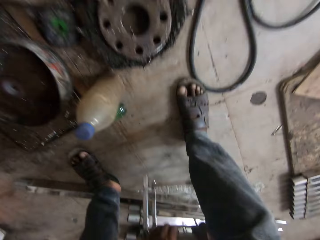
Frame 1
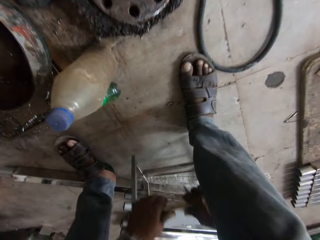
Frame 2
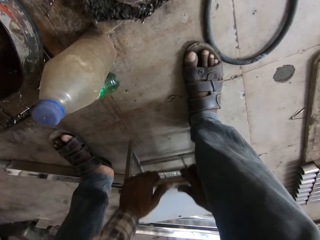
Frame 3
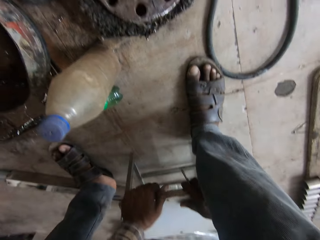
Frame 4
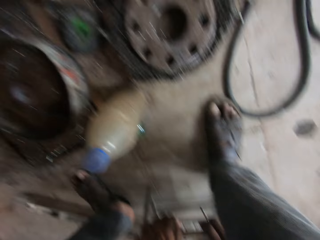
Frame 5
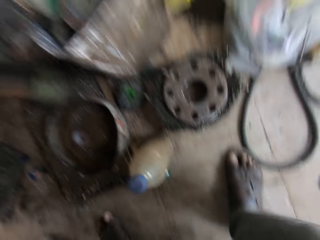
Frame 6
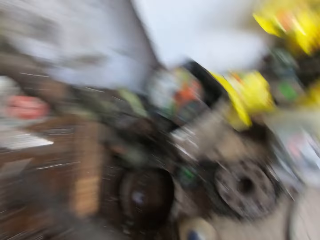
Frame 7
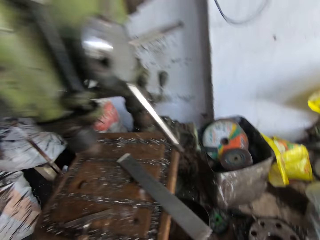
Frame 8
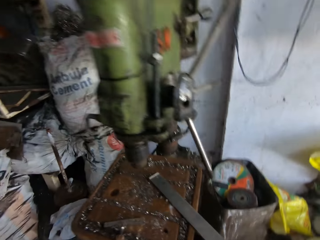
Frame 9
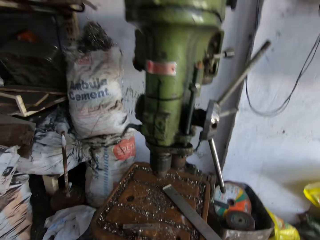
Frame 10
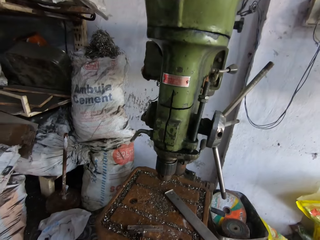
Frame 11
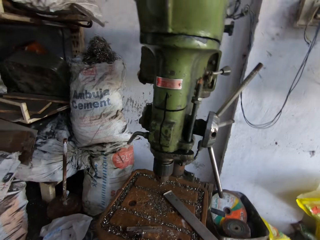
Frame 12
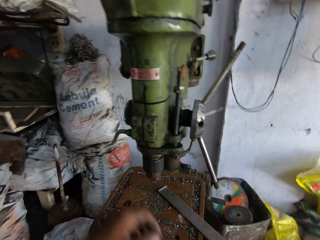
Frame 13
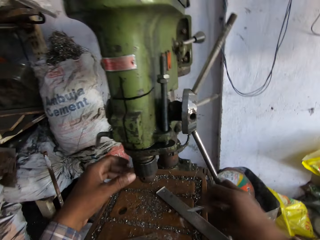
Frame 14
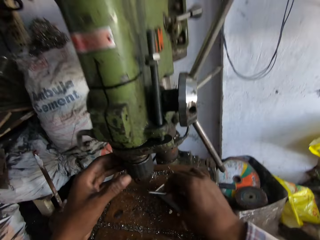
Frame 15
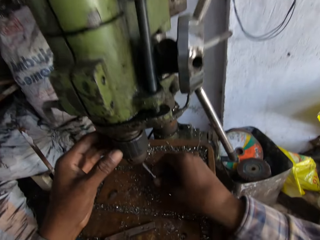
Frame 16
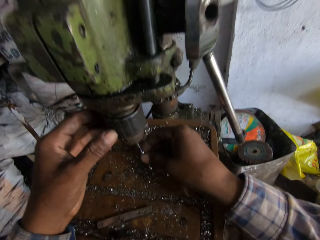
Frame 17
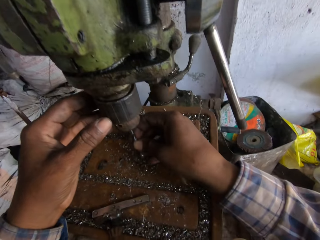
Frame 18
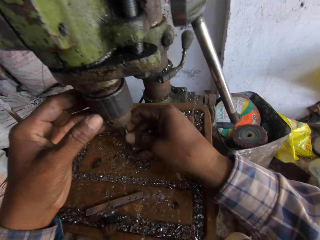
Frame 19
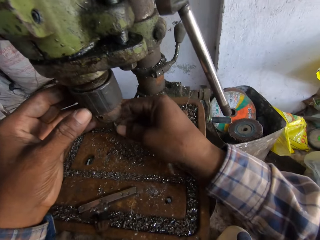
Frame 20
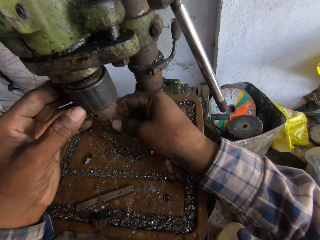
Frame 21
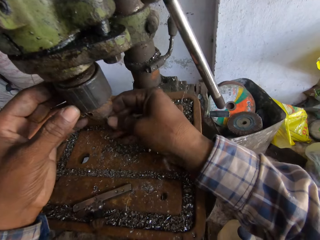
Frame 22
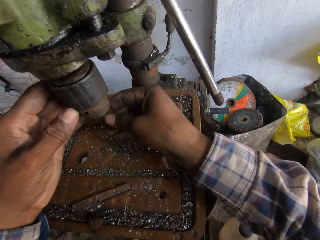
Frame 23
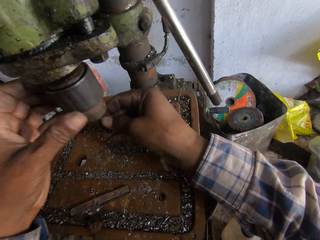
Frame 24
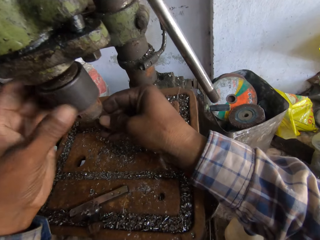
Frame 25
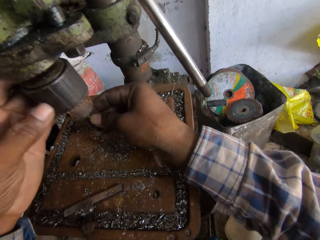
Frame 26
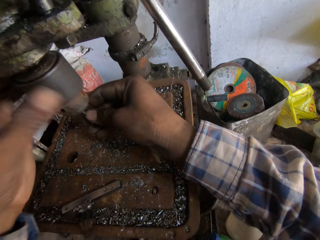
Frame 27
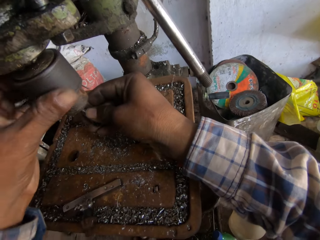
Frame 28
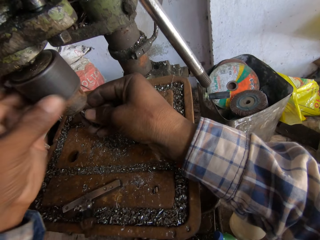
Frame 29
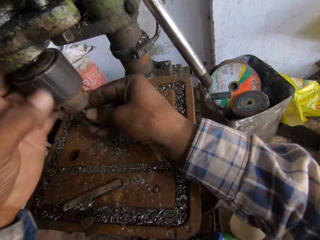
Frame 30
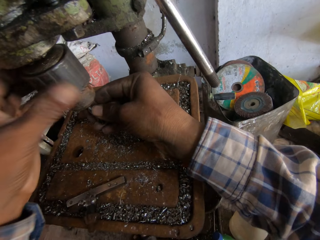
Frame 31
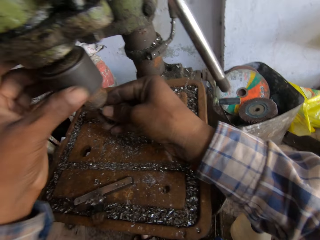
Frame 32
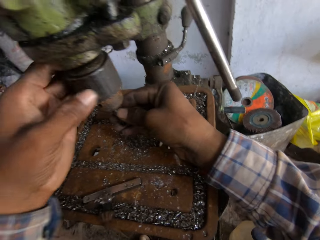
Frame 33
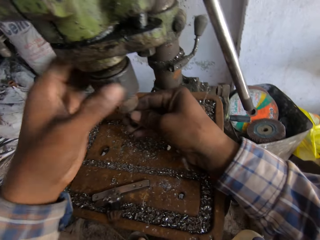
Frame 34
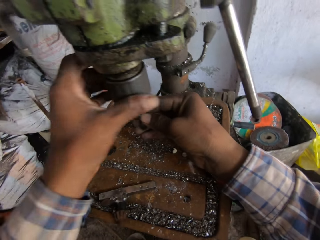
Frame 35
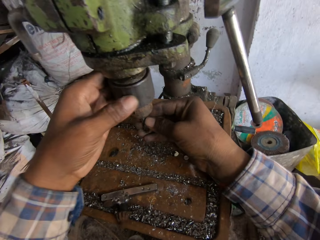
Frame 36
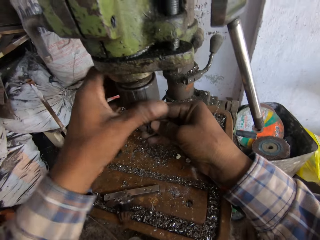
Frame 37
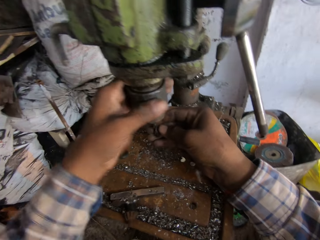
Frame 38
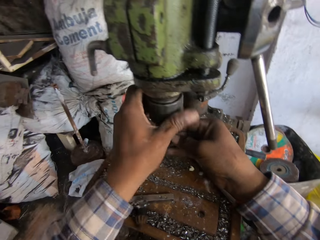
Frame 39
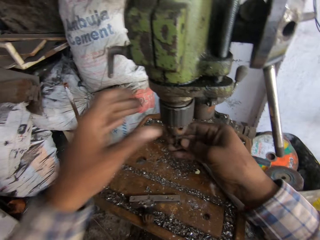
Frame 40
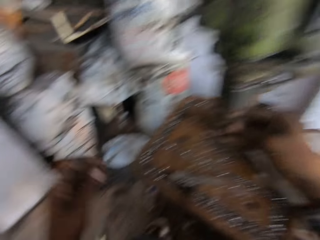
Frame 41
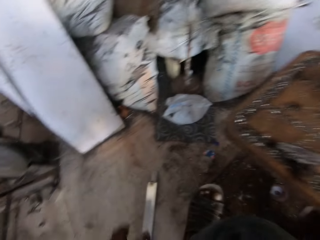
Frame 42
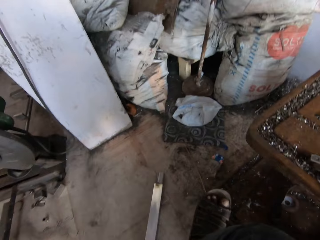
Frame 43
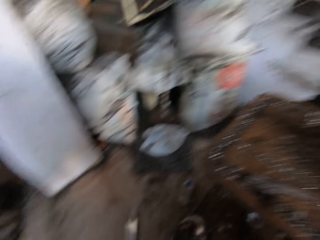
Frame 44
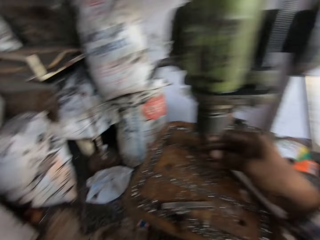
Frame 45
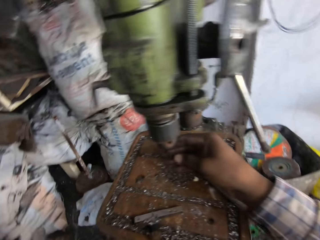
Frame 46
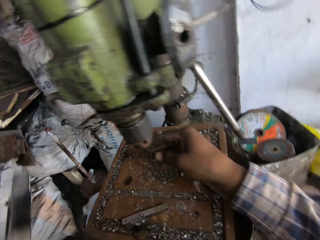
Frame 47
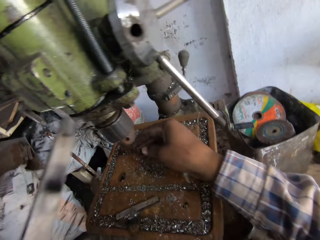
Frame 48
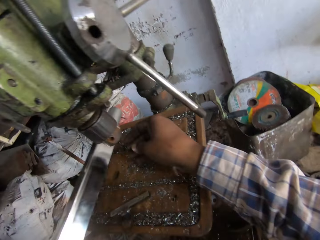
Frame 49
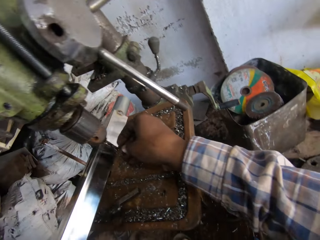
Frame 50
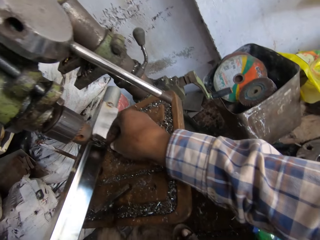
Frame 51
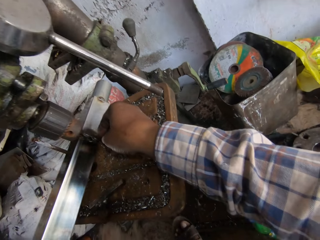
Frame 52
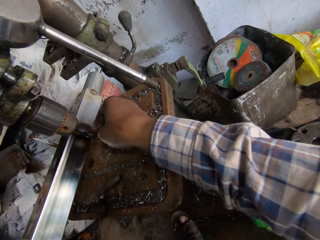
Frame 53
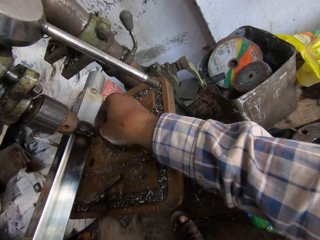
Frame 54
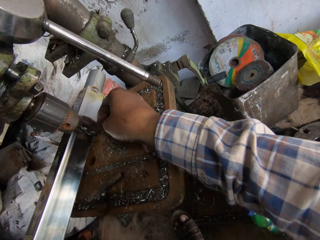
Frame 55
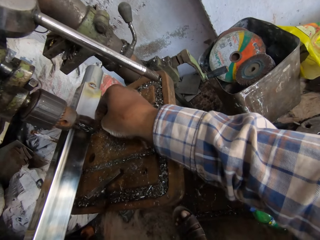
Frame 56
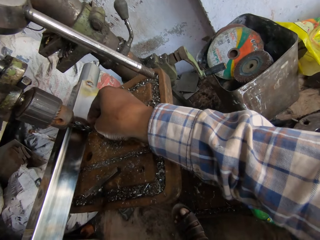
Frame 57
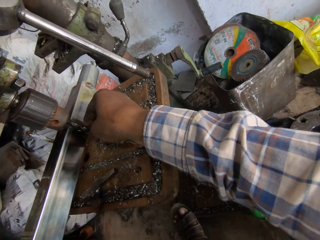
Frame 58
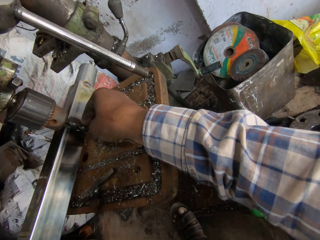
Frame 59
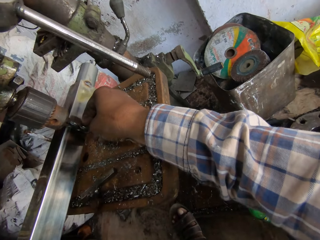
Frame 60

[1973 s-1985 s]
The camera wearer places the metal stool with his right hand. He looks around. He attaches a metal to the pillar drill machine. He puts a nail on the drill. He adjusts the drill. He picks up the metal with his left hand. He compares measurements of the metals. He puts the metal close to the nail.

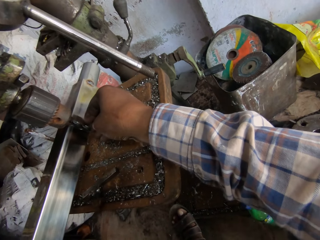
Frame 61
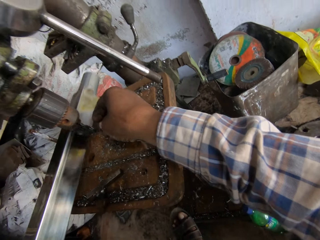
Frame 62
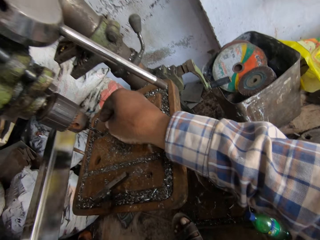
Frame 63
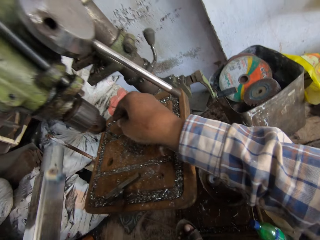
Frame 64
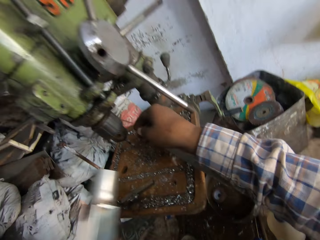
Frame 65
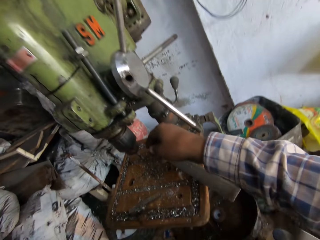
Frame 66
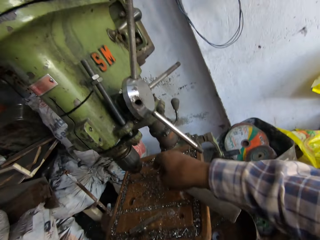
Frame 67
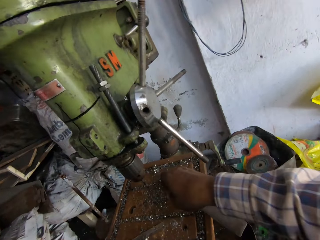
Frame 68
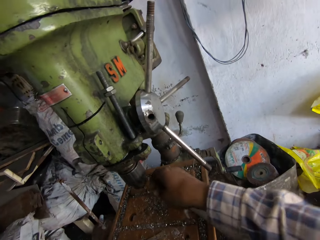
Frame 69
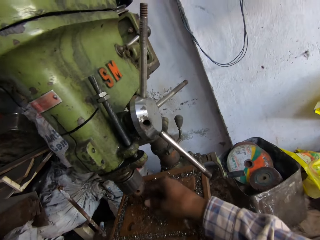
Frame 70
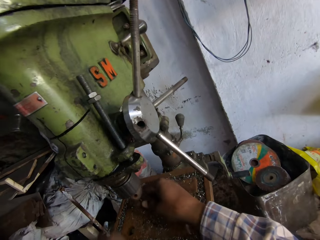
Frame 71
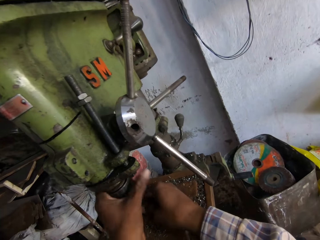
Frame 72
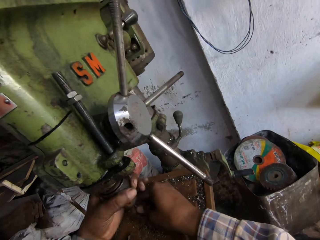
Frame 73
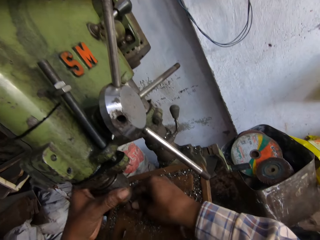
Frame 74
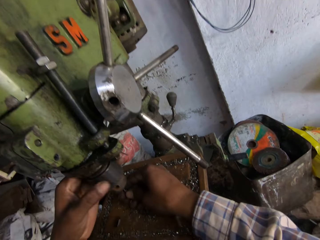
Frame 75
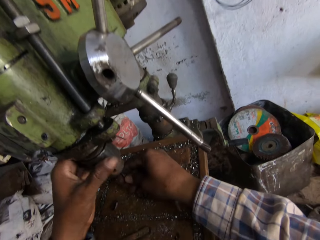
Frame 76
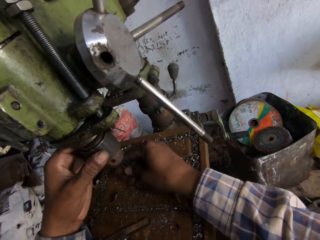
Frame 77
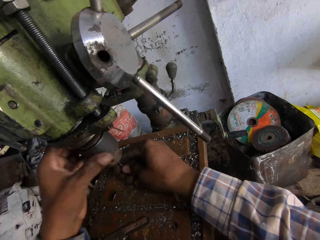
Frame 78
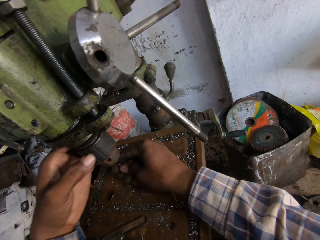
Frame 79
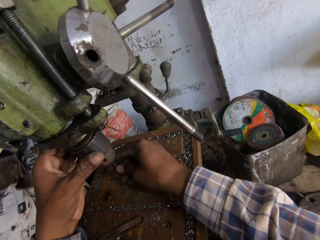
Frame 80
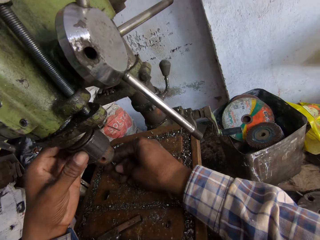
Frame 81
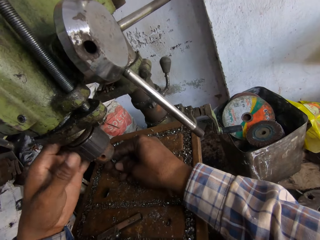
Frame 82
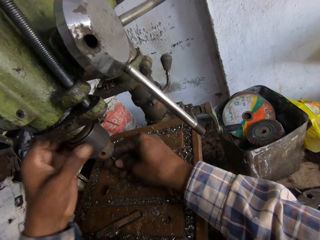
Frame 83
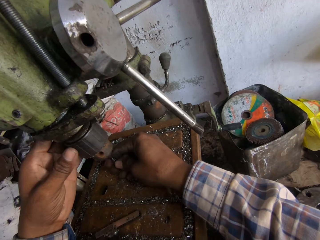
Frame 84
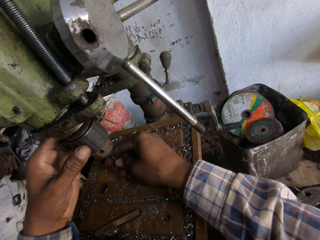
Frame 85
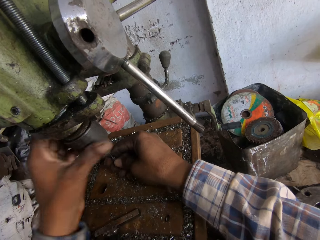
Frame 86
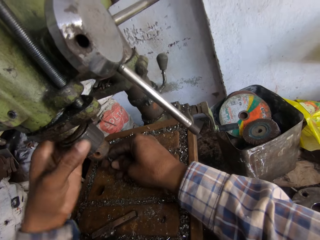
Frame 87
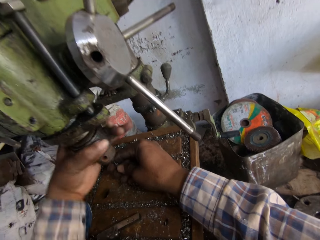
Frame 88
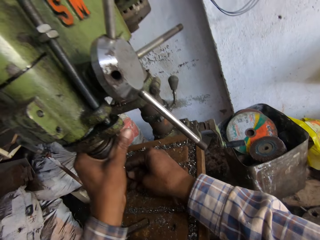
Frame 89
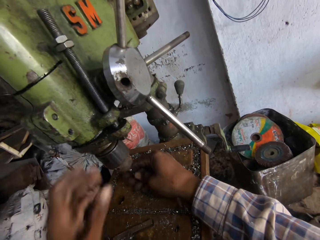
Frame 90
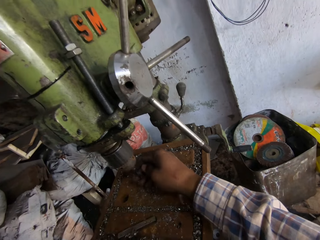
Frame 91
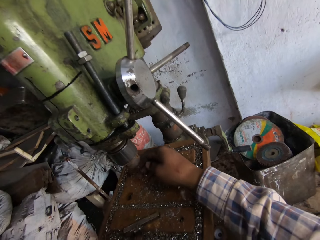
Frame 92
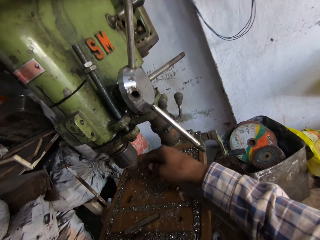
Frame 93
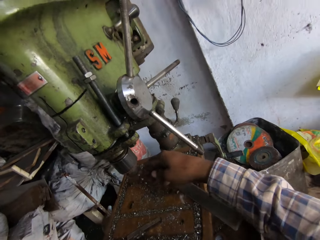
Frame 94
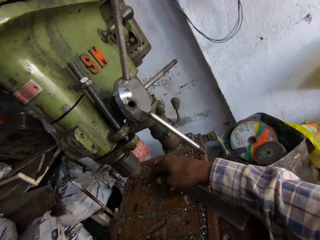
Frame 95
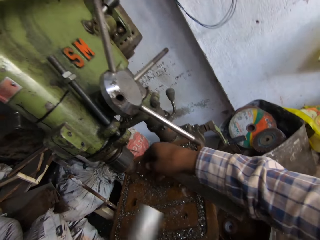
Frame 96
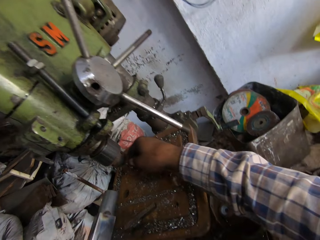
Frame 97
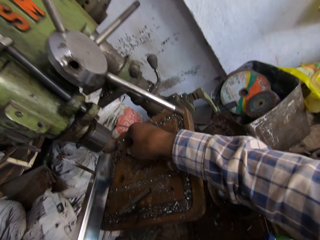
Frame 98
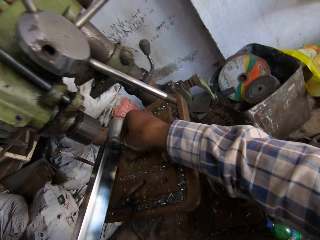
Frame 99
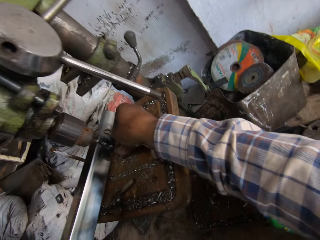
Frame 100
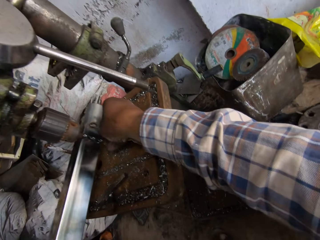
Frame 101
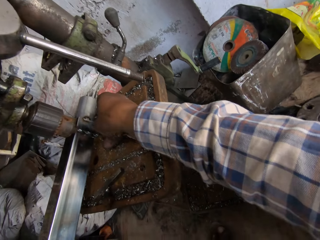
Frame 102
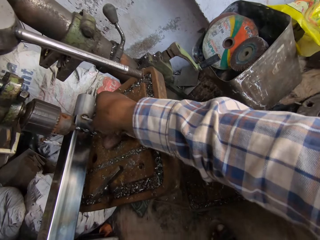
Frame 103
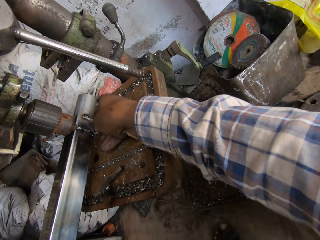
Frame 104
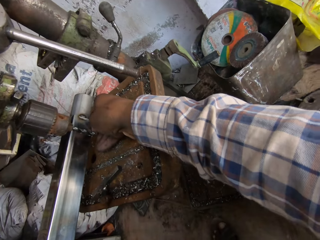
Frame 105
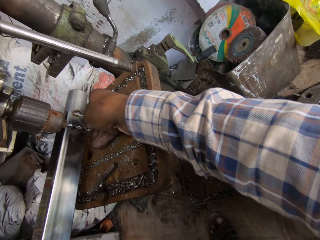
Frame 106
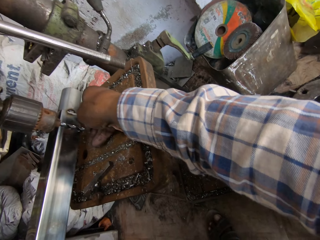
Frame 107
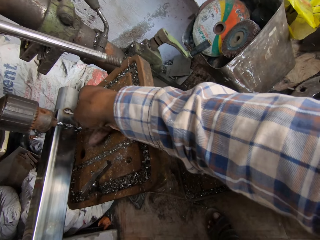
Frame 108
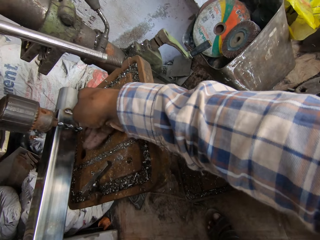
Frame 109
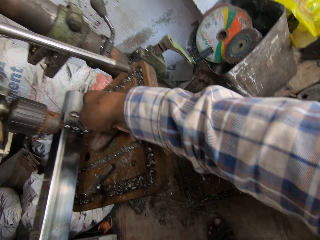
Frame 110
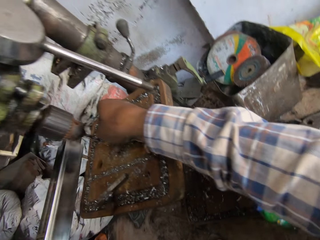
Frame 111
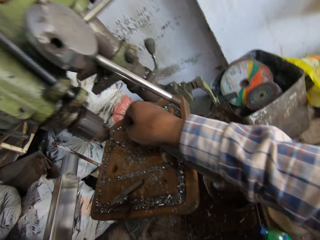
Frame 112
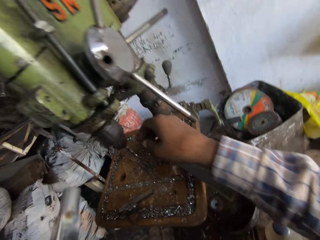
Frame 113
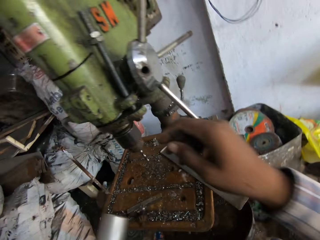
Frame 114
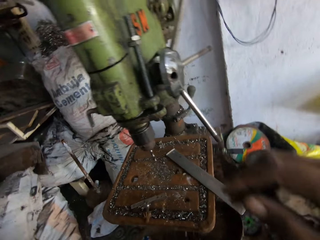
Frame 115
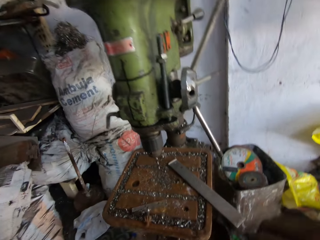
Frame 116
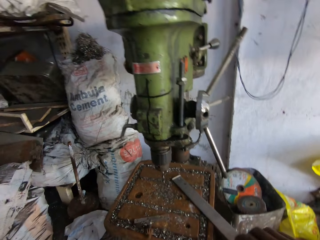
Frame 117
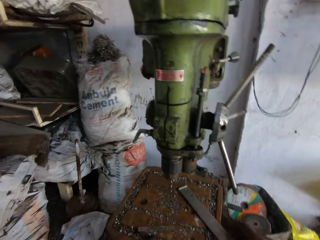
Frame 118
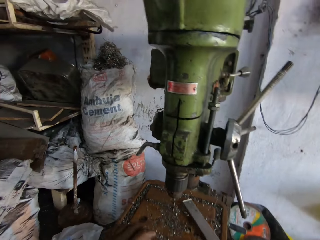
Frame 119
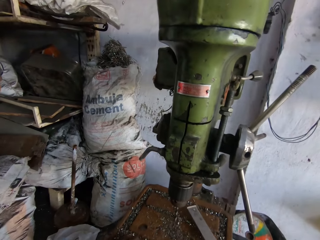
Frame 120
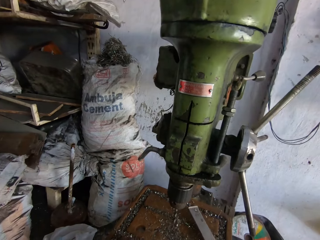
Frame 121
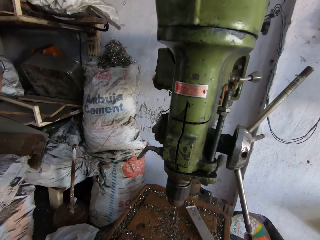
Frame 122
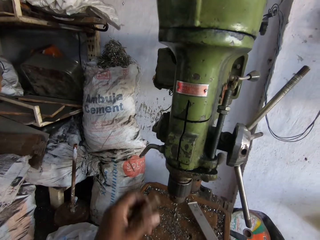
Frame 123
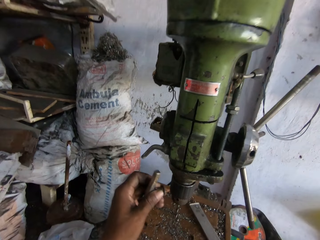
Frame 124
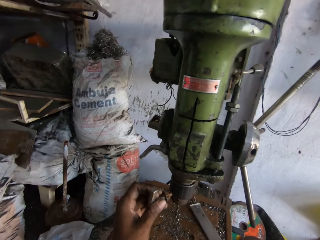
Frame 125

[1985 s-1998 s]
The camera wearer lifts the metal. They adjust the pillar drill machine. They put the metal on the pillar drill machine. They compare measurements of the metals. They put the metal close to a nail. They lift the metal.
